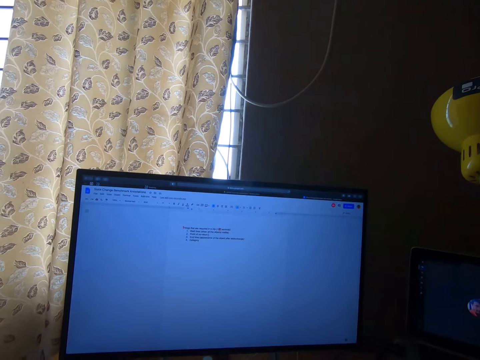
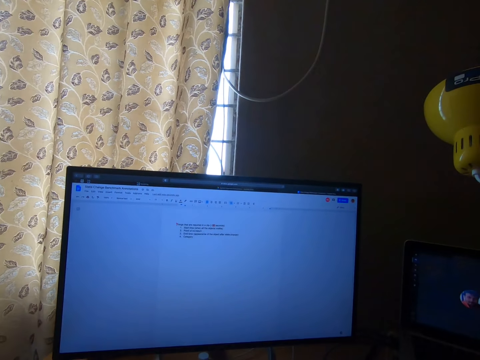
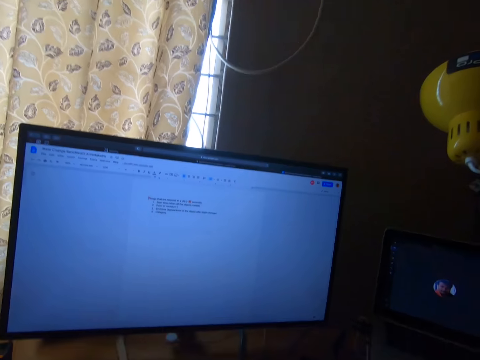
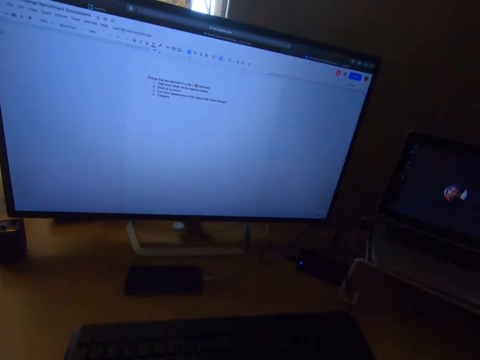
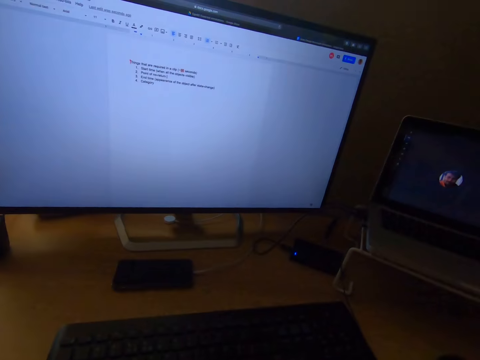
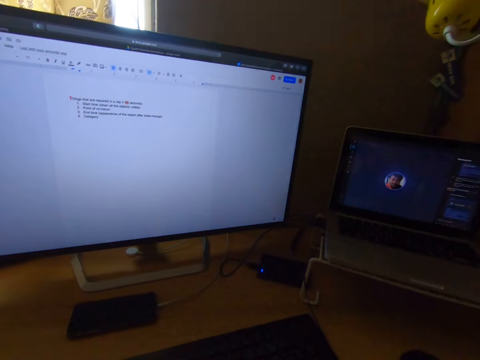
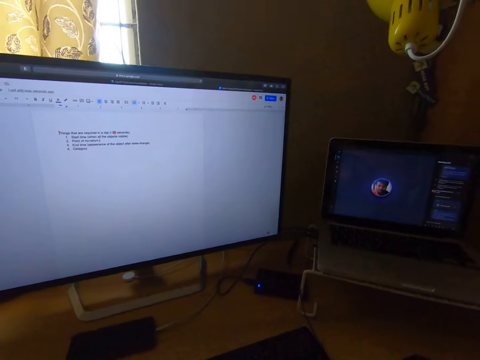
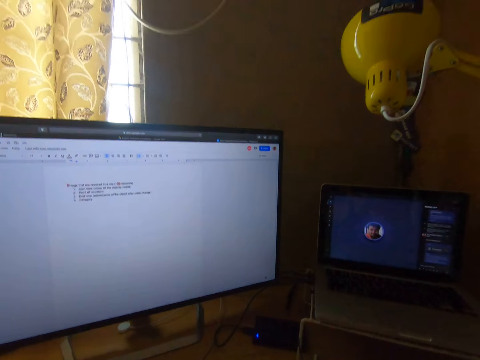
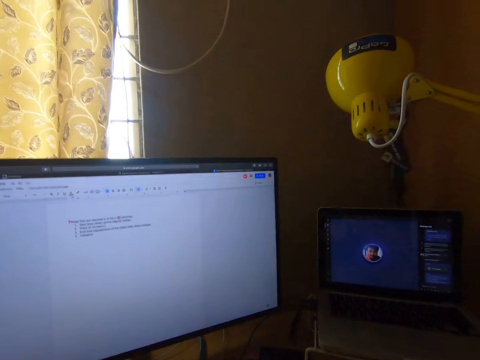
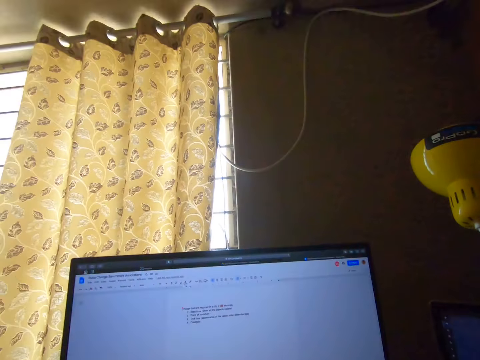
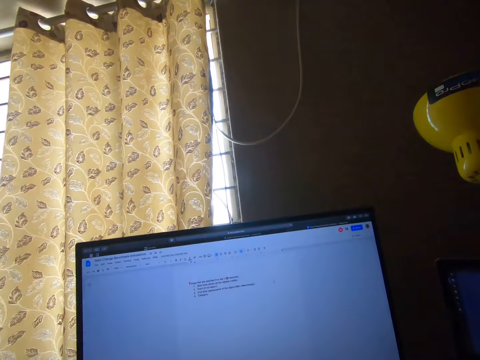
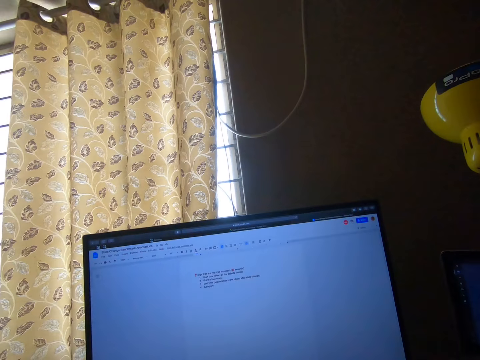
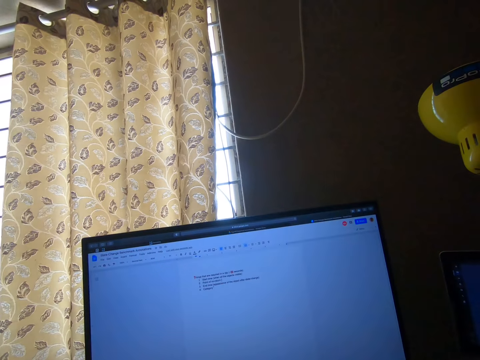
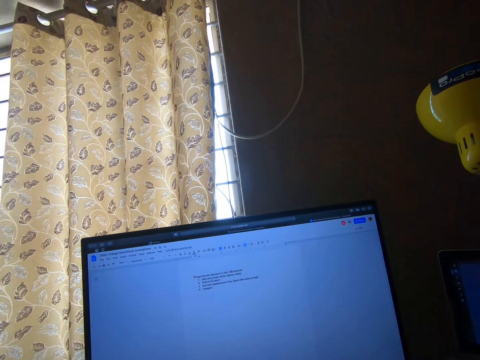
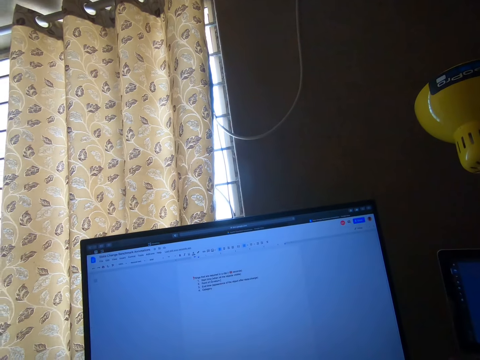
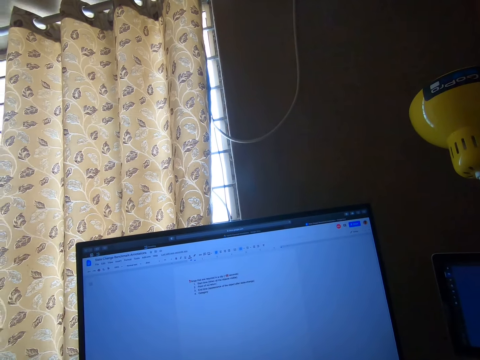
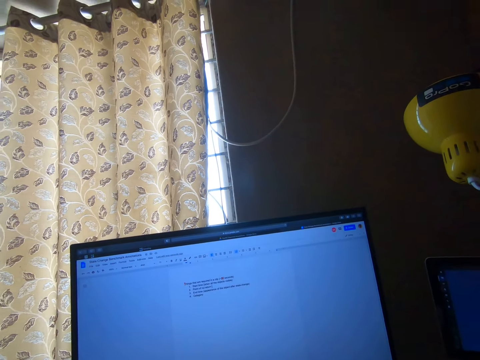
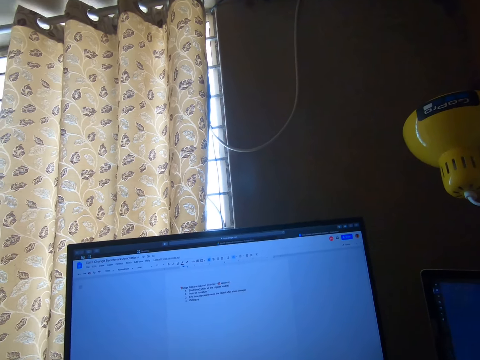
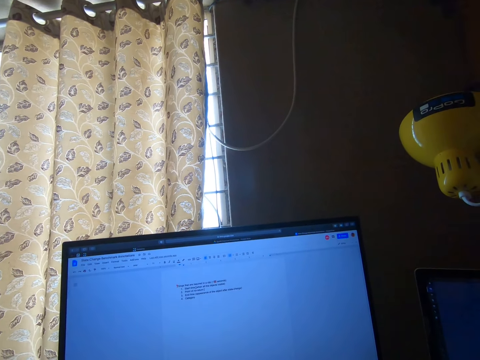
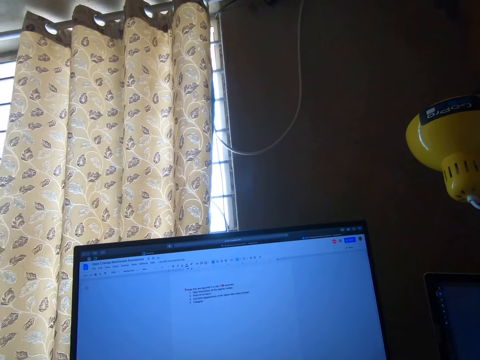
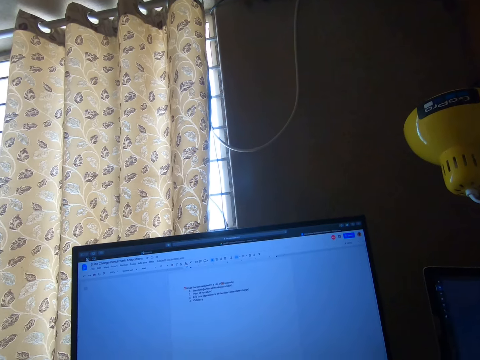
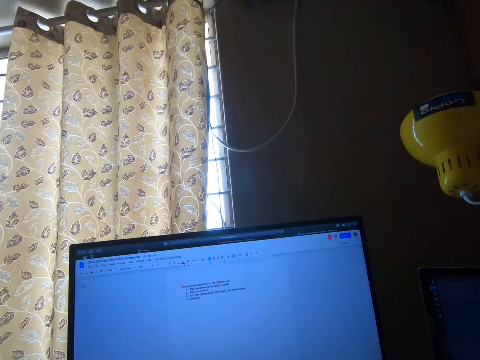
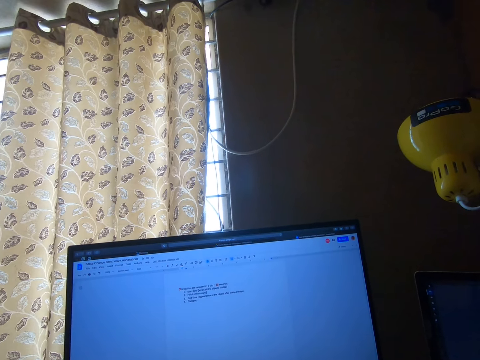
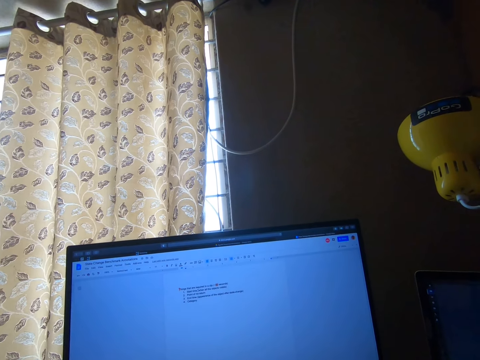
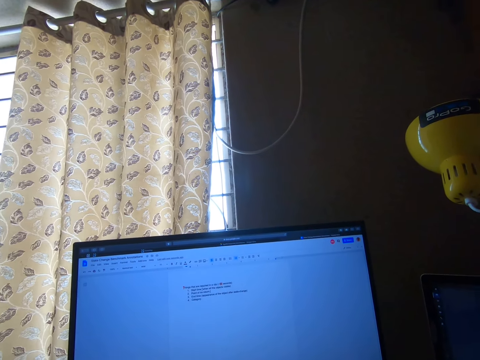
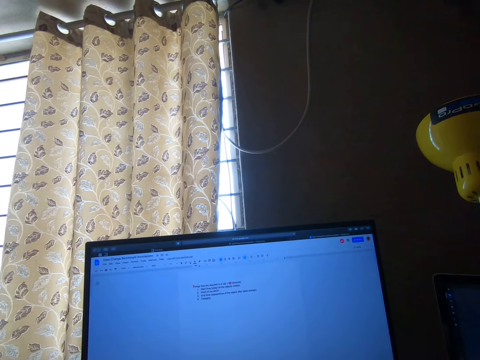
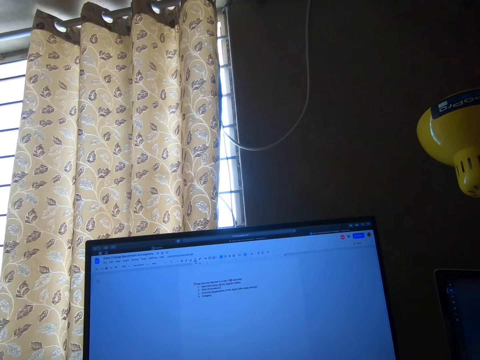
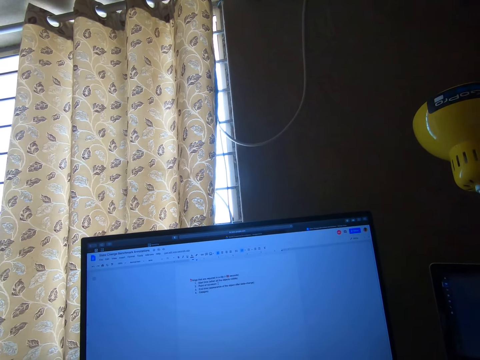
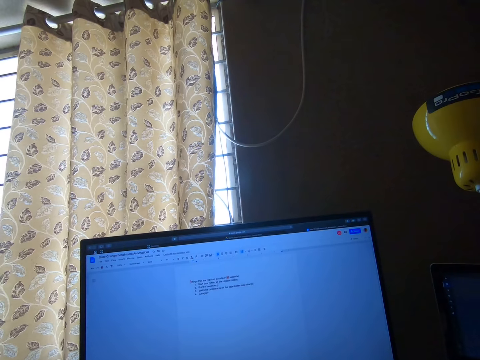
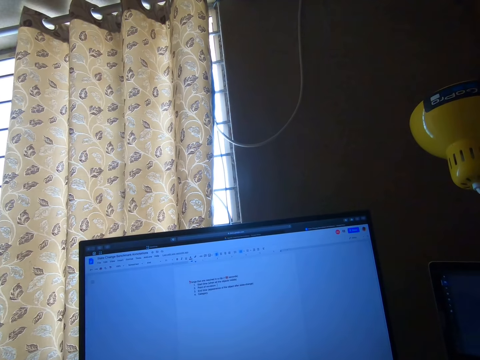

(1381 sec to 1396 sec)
The camera wearer moves the head down. They turn the head right, stare at the laptop, move the head up and stare at the television.

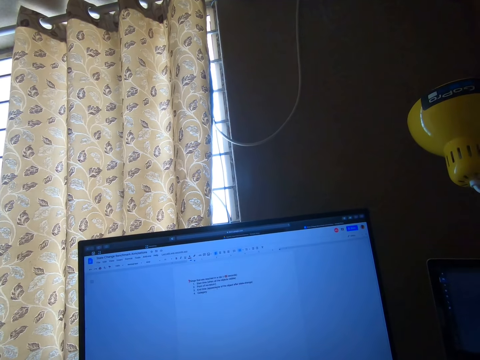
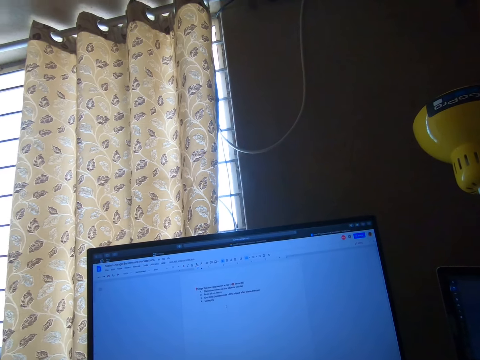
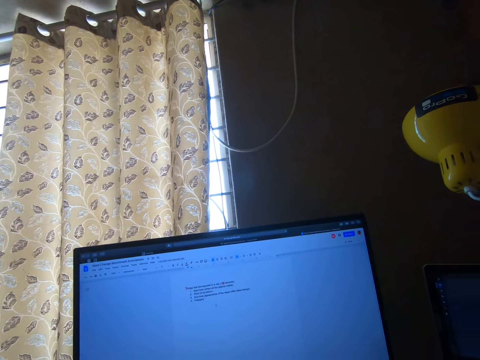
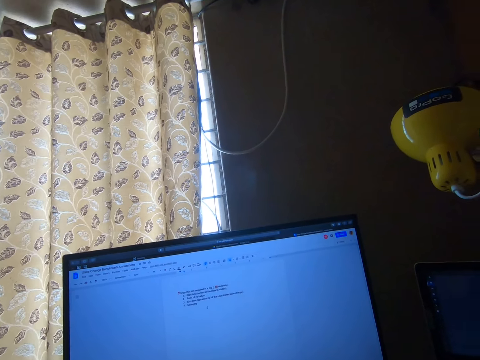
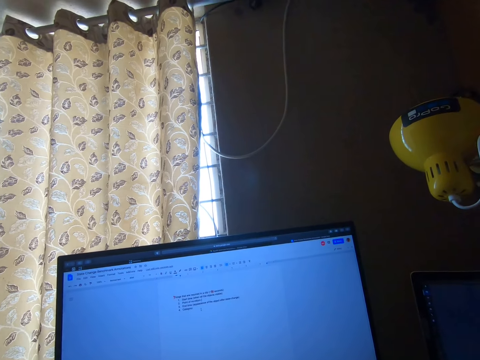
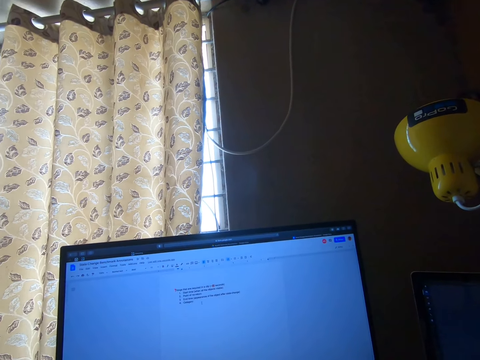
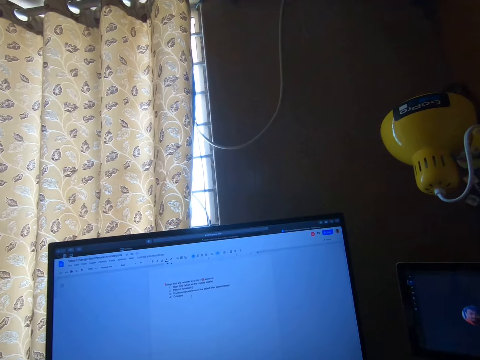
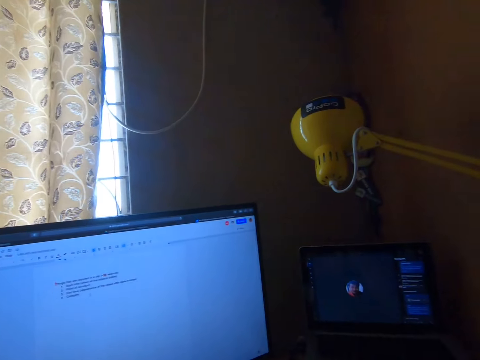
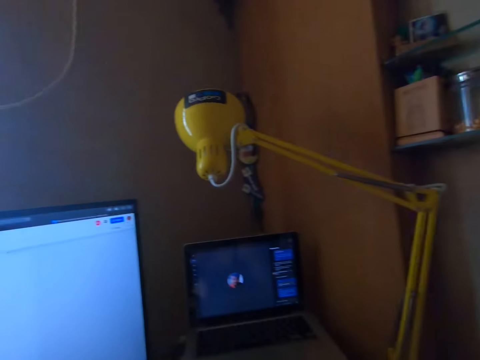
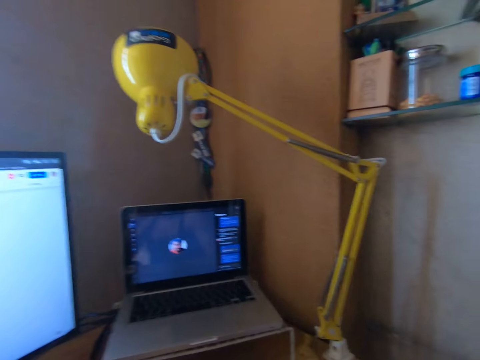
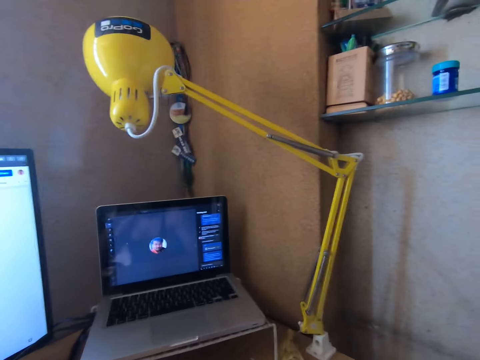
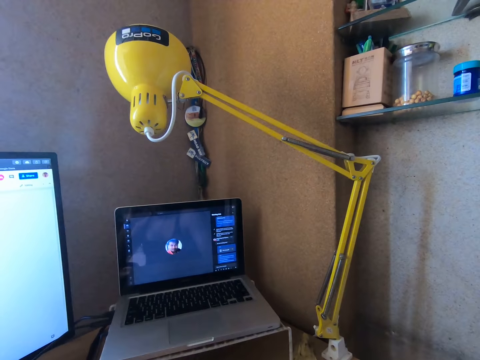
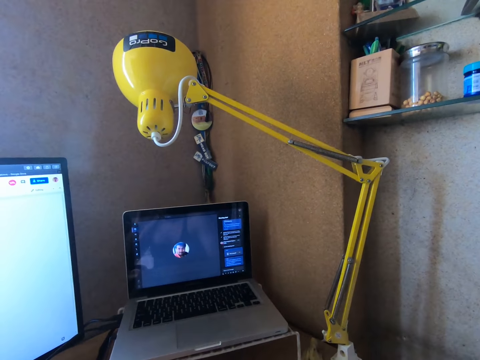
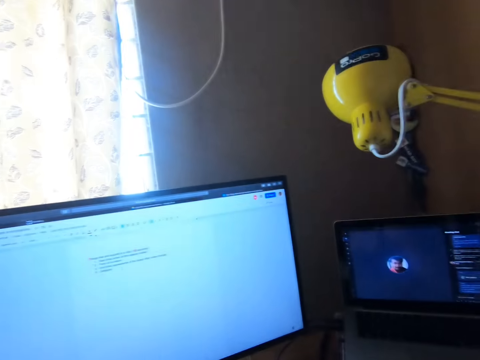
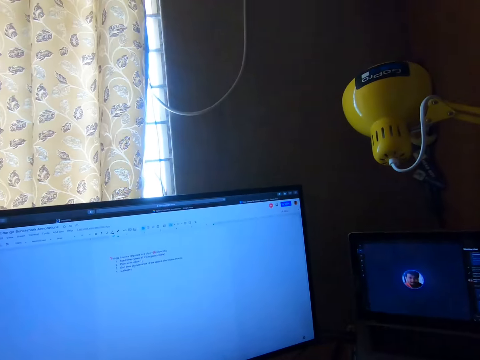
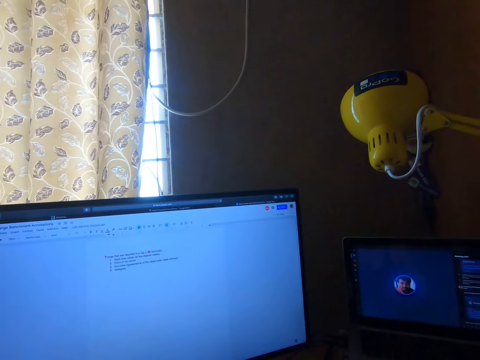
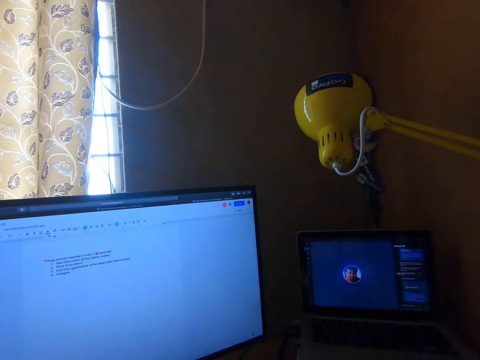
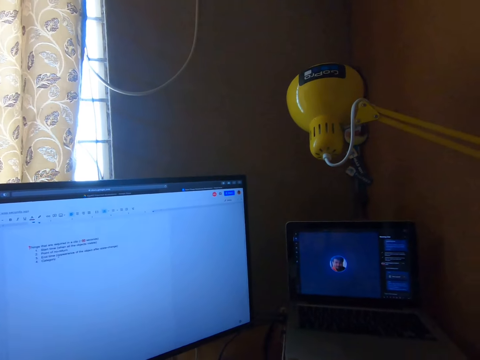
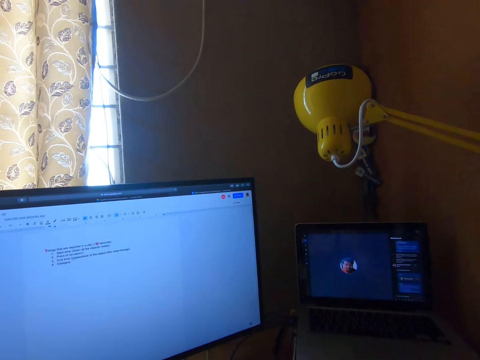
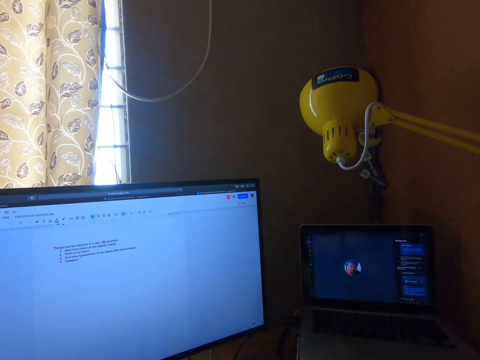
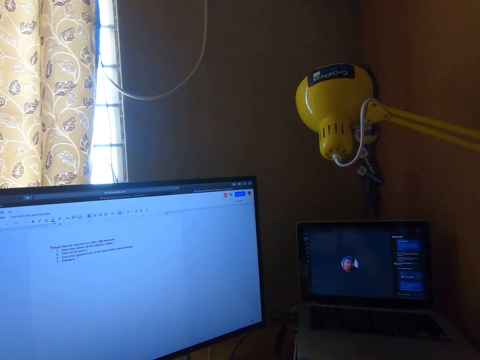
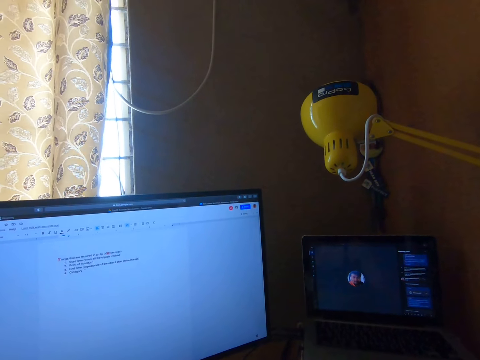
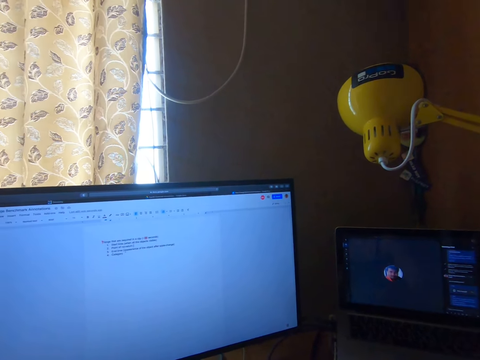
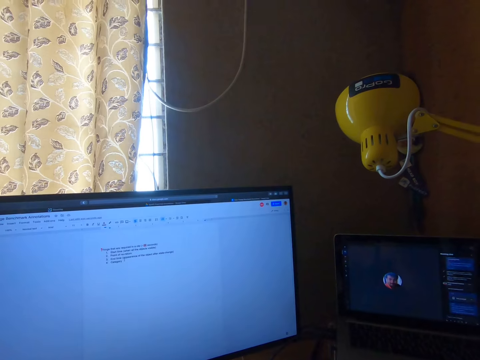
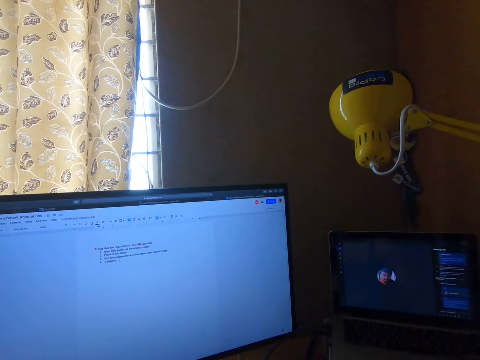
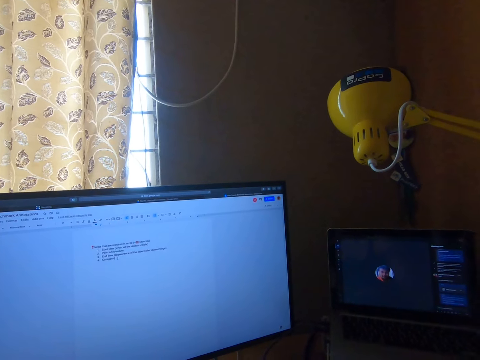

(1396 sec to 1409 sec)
The camera wearer turns the head right. They stare at the laptop. They turn the head left. They stare at the television.
